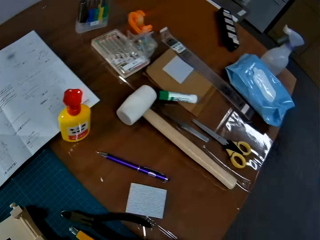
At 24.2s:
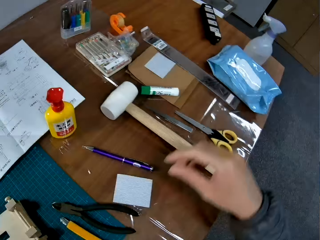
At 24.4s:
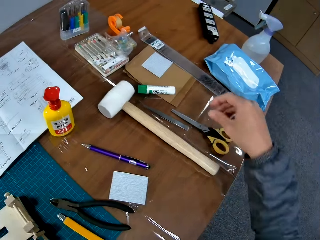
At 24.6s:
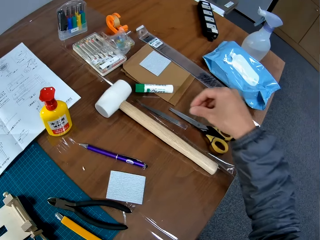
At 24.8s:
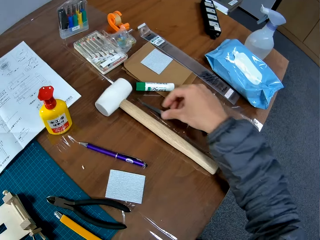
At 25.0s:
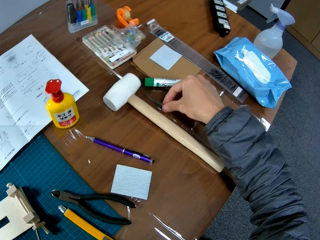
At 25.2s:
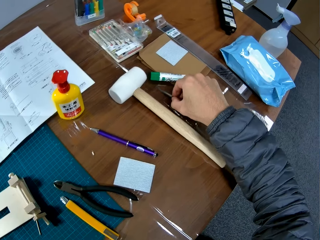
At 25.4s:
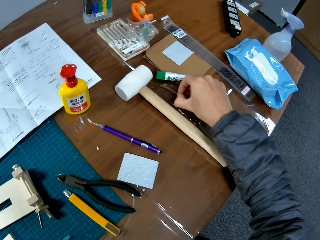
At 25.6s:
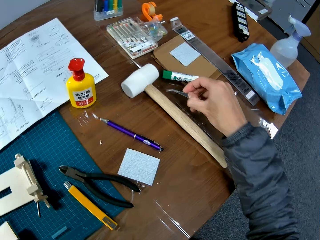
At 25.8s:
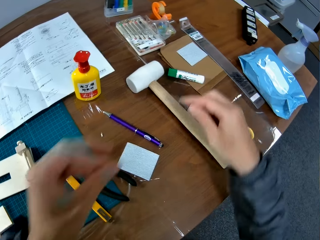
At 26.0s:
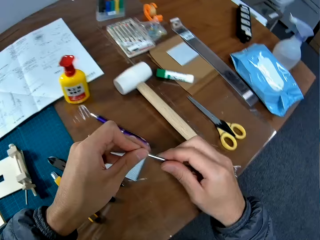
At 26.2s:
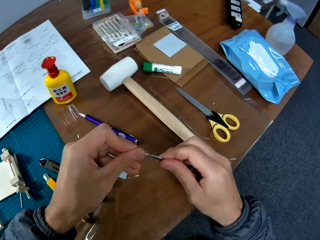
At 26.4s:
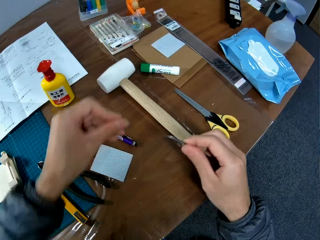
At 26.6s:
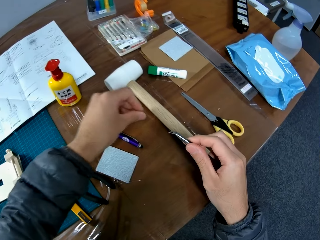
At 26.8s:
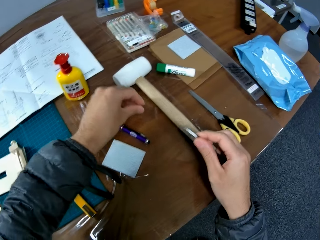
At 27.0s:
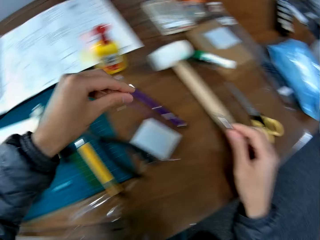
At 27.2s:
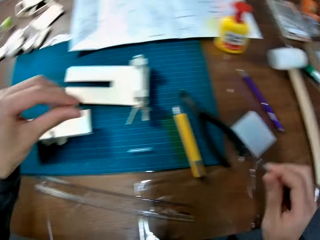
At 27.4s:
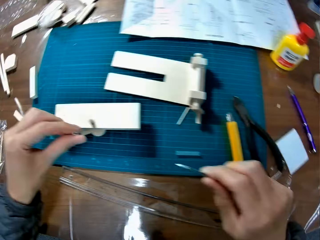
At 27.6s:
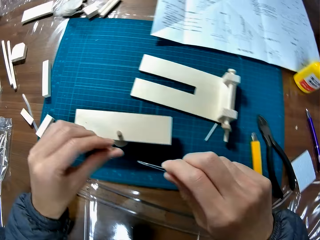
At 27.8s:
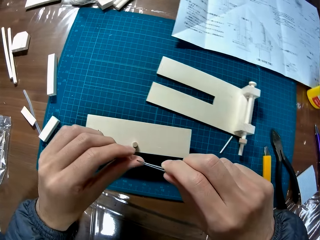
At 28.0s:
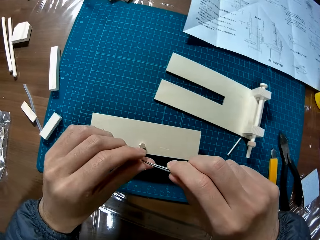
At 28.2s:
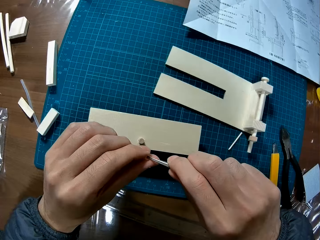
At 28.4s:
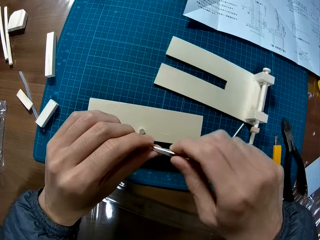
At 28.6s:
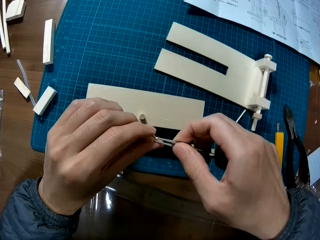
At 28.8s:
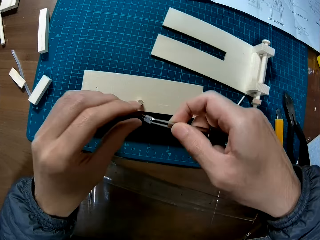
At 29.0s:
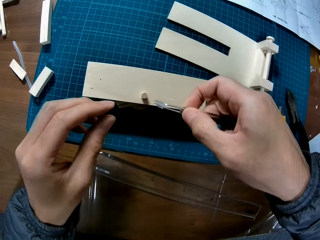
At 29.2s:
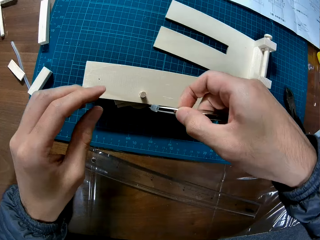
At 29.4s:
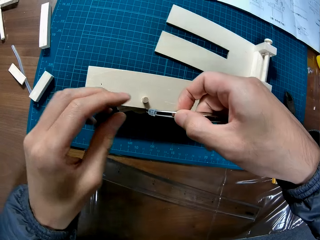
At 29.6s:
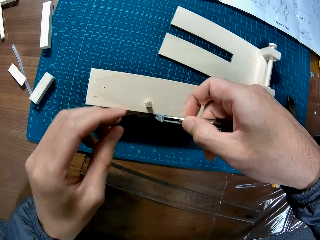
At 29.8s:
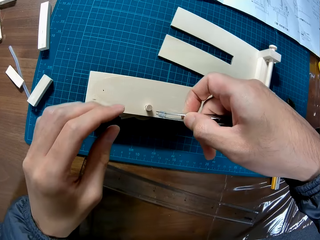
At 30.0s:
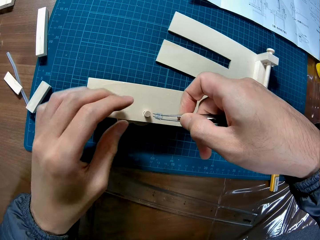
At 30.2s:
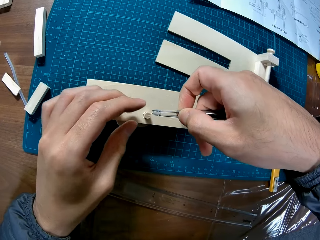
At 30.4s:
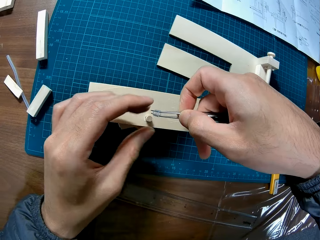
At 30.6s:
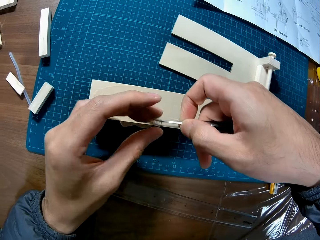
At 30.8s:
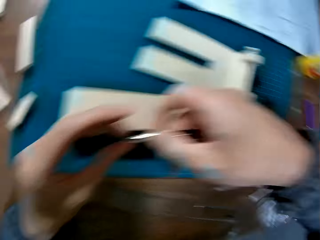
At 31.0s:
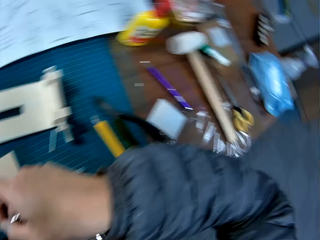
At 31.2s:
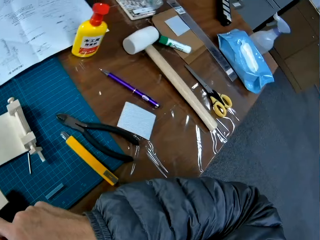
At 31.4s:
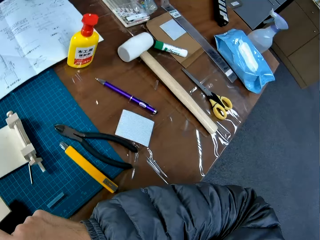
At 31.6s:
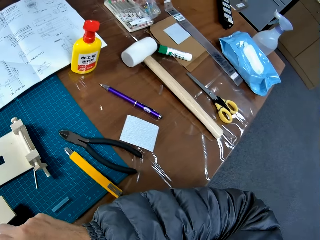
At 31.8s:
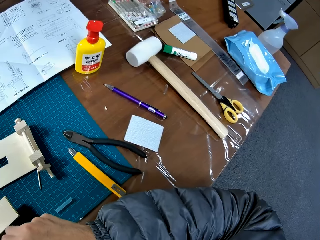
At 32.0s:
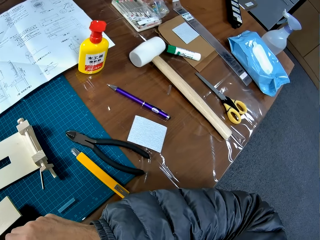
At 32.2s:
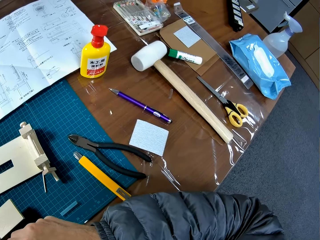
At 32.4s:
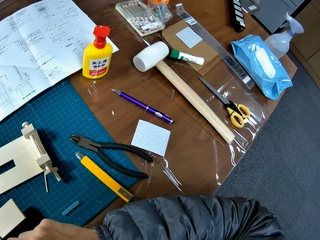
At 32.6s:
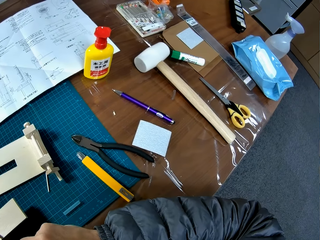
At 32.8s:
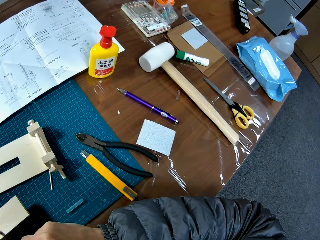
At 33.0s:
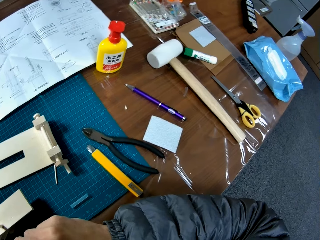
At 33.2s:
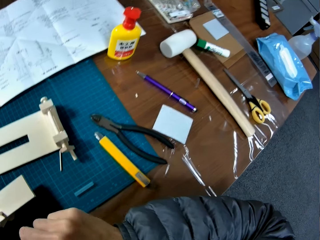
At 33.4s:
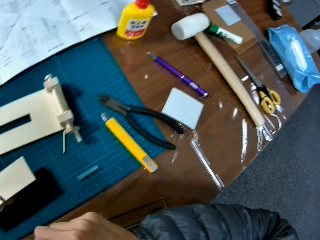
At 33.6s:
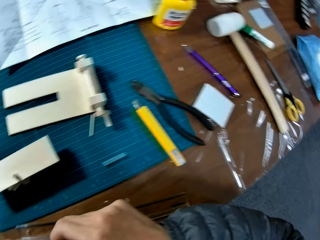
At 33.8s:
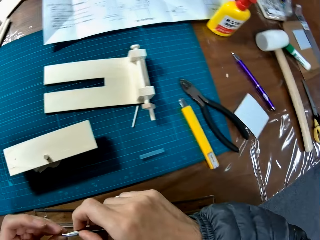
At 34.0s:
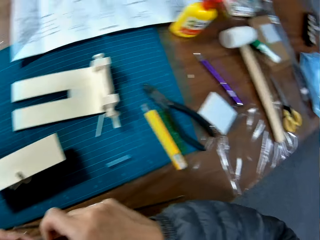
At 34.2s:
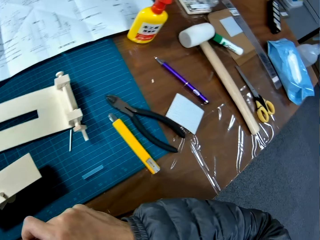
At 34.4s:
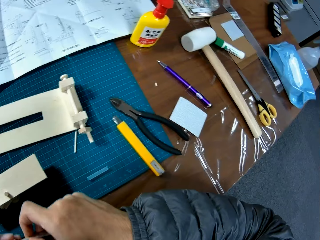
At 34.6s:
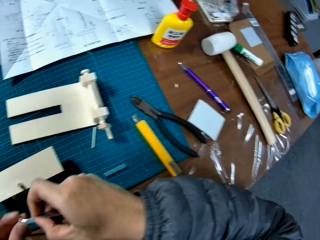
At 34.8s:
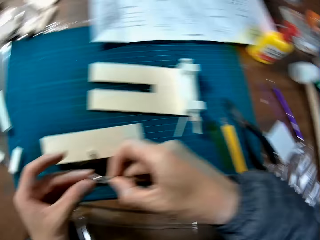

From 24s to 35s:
The camera wearer picks up a pair of tweezers from the table with his right hand. He opens the pair of tweezers. He releases the tweezer tips from a tweezer tips band. He drops the tweezer tips band on the table. He moves towards the wooden frame on the table with the pair of tweezers. He inserts the pair of tweezers into the piece of transparent rubber tube. He points the piece of transparent rubber tube with the pair of tweezers to the wooden frame. He attempts to fix something on the modelling material. He adjusts the piece of transparent rubber tube on the pair of tweezers. He attempts to fix something with his hands on the pair of tweezers.

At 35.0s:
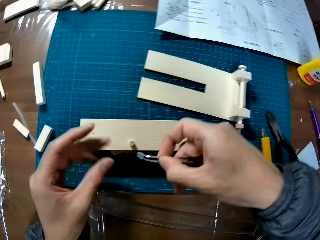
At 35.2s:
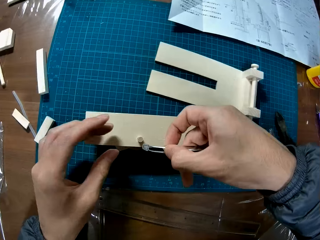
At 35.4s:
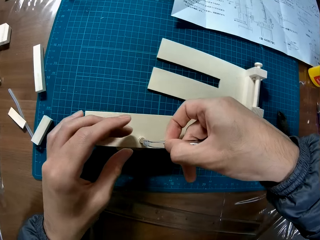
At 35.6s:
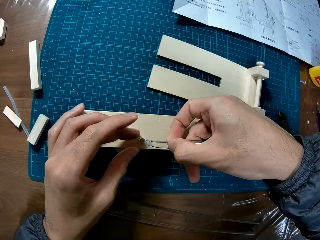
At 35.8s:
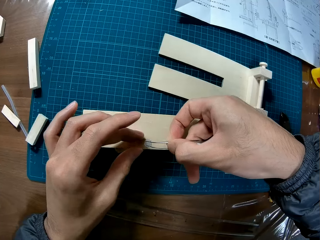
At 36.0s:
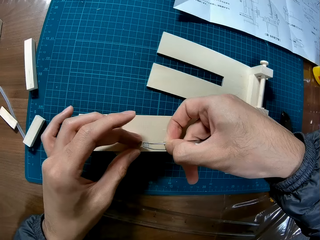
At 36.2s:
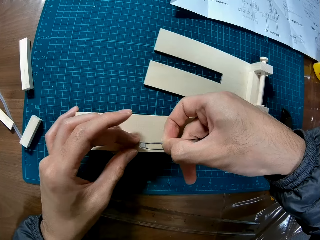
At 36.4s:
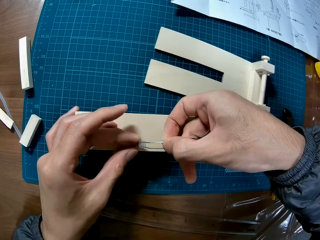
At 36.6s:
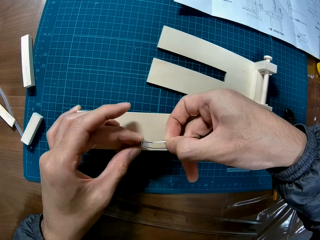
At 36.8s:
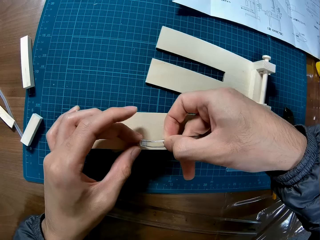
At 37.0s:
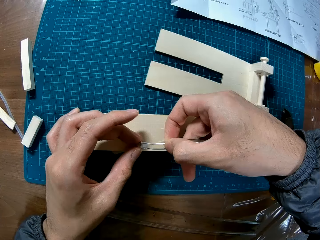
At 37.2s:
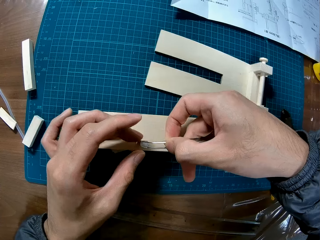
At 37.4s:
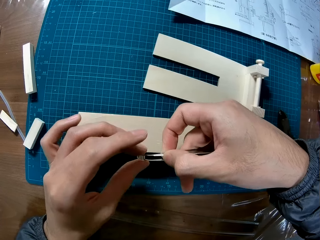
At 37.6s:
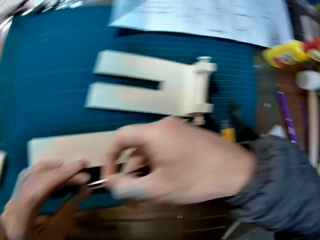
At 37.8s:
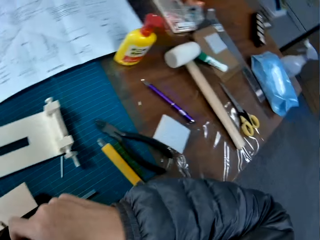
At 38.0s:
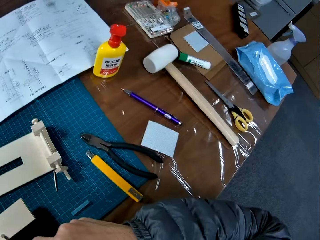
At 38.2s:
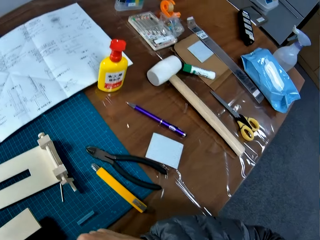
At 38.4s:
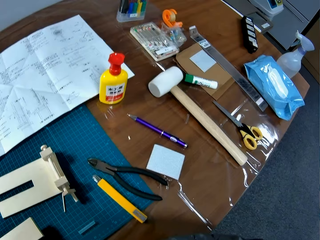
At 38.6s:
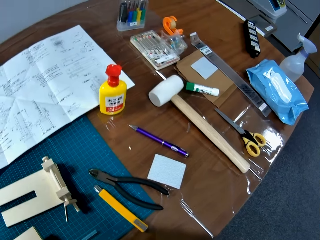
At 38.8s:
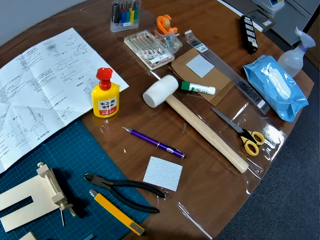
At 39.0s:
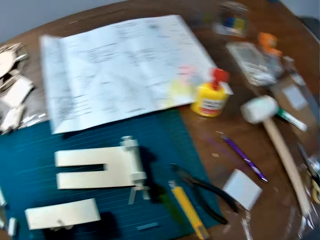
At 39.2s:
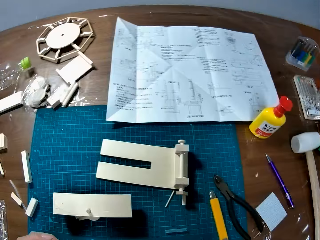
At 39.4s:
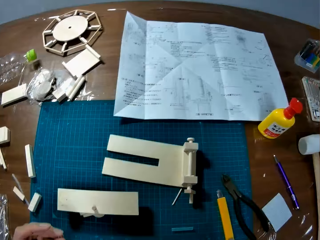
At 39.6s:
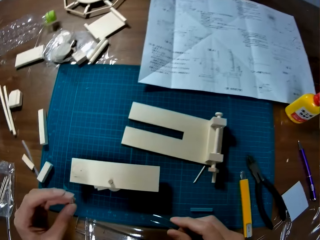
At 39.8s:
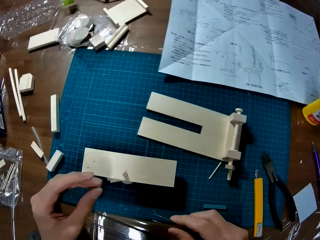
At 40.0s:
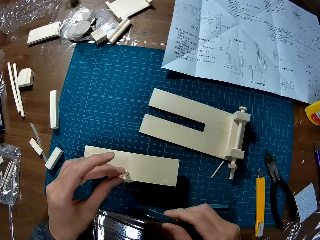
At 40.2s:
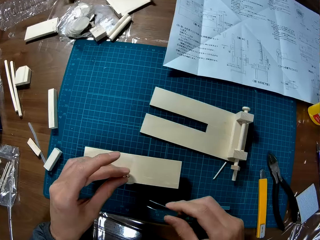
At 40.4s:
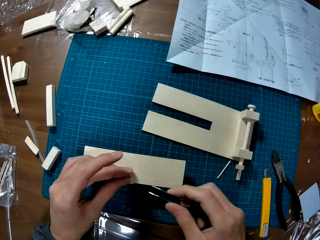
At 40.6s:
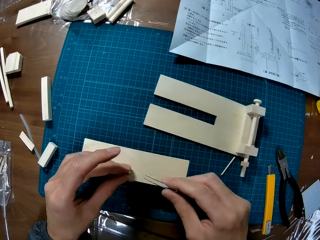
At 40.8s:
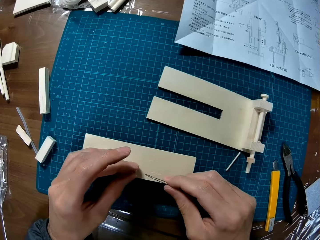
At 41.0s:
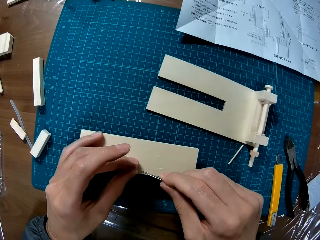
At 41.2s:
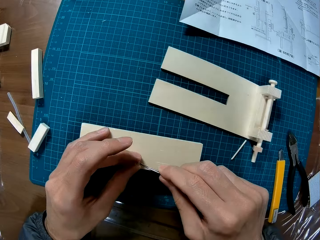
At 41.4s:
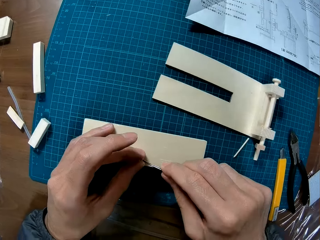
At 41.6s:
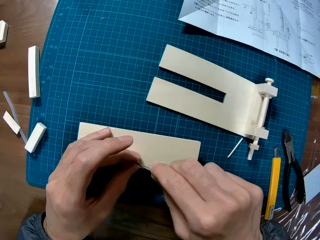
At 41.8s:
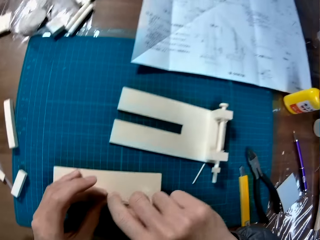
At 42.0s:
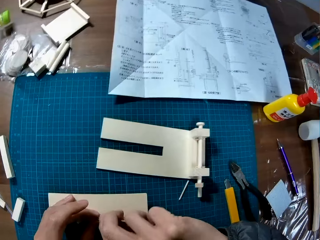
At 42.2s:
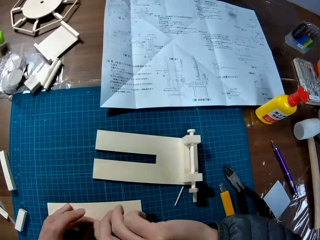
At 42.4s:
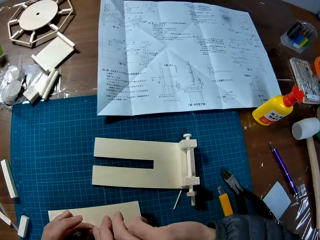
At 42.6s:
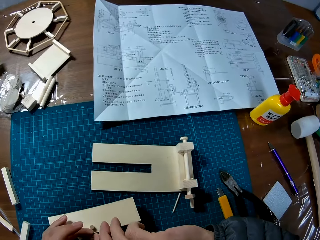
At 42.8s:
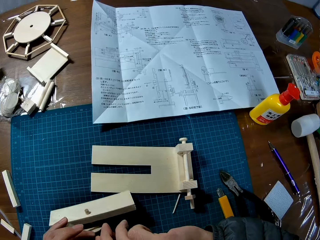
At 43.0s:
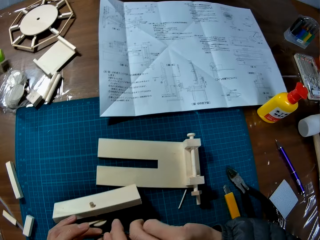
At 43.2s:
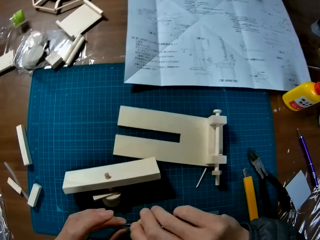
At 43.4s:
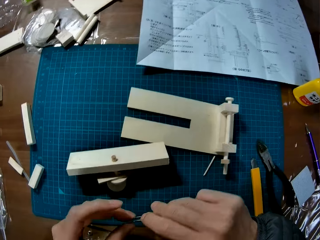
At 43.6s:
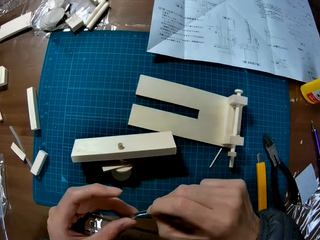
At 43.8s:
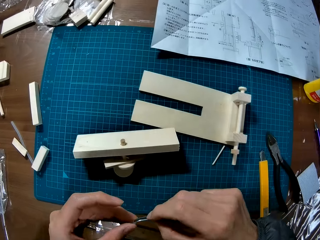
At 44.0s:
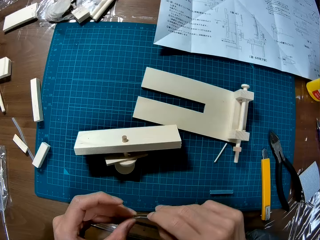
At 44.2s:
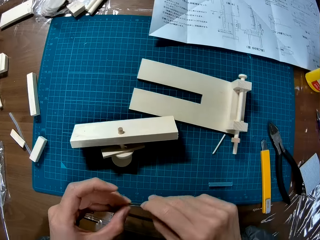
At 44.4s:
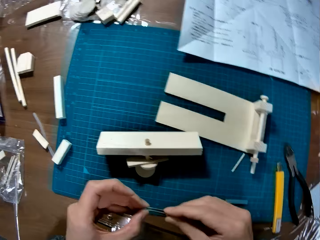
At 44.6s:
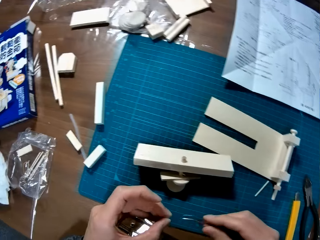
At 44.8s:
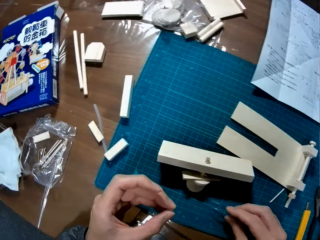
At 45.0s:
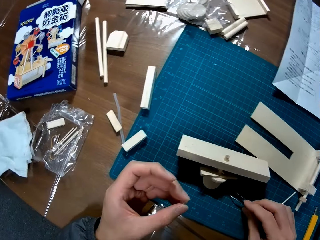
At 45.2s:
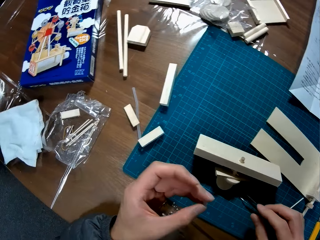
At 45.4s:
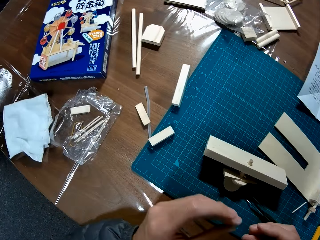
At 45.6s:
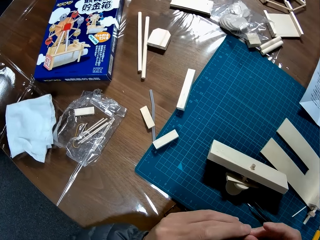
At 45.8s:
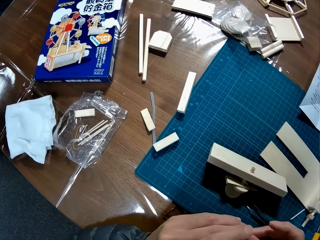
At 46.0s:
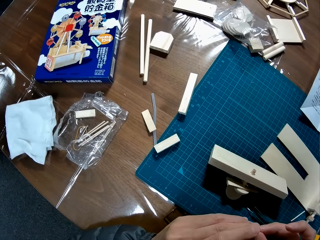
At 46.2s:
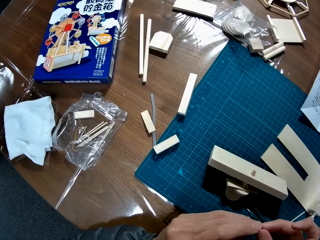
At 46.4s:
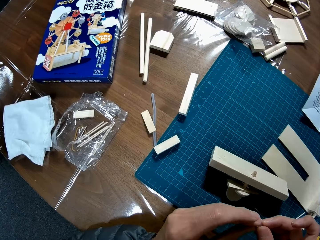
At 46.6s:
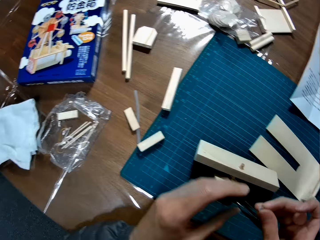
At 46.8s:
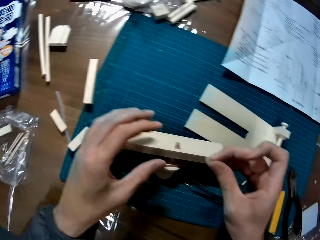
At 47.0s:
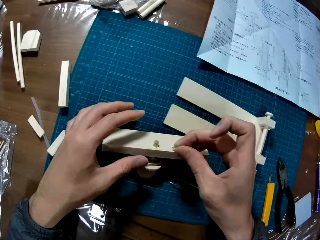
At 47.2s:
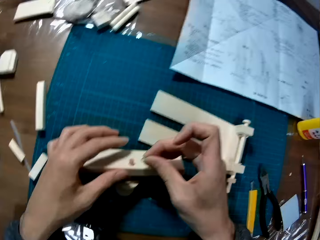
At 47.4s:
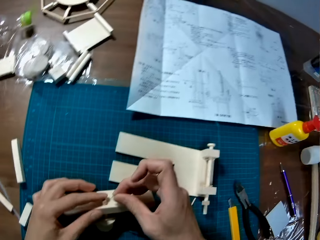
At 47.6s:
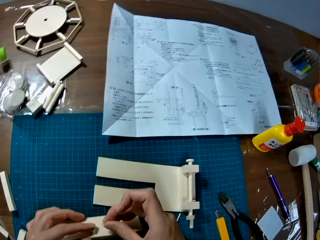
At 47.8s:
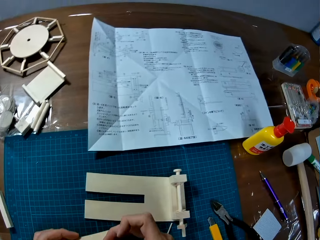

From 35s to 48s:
The camera wearer touches the wooden frame with the piece of transparent rubber tube and the pair of tweezers. He attempts to fix something on the modelling material. He holds the piece of transparent rubber tube and the pair of tweezers in his hands. He touches the wooden frame with the piece of transparent rubber tube in his left hand. He inserts the pair of tweezers into the piece of transparent rubber tube on the wooden frame. He attempts to fix on the modelling material using the pair of tweezers. He removes the pair of tweezers from the piece of transparent rubber tube. He makes a hole on something using the pair of tweezers. He drops the pair of tweezers on the table. He holds the piece of transparent rubber tube in his hands. He exchanges something on the other hand. He puts the piece of transparent rubber tube on the wooden frame.
